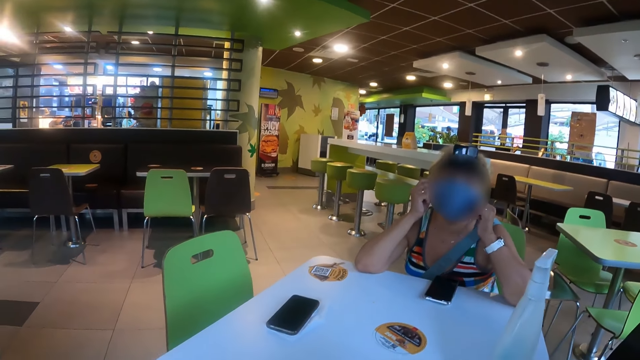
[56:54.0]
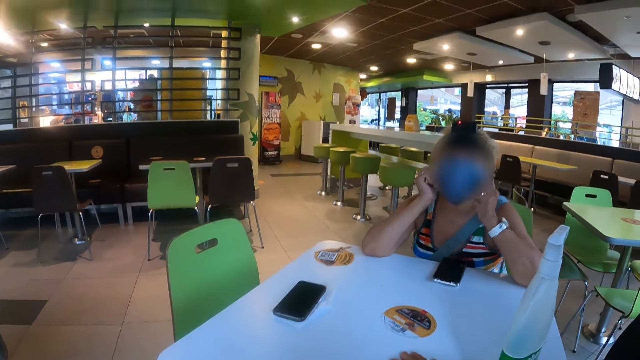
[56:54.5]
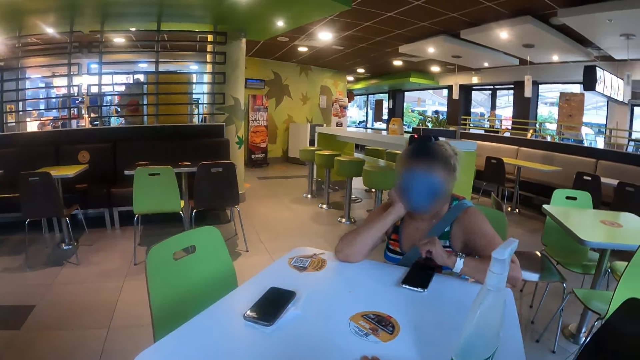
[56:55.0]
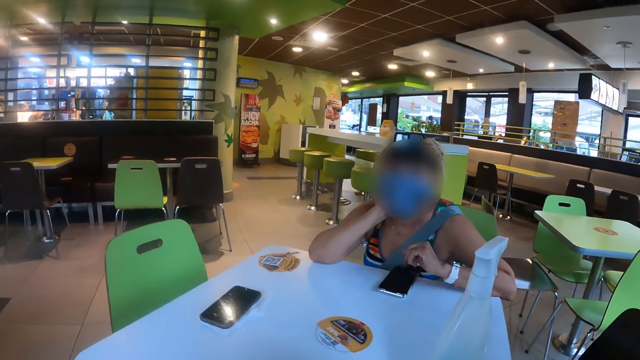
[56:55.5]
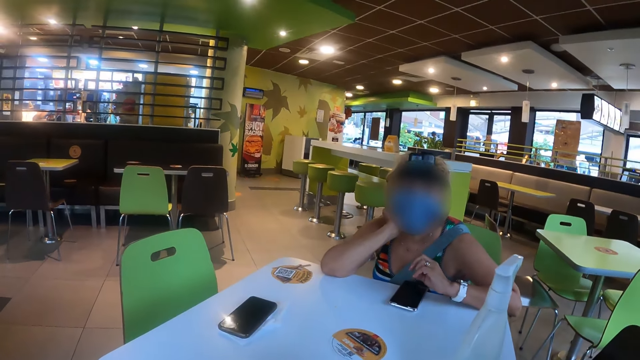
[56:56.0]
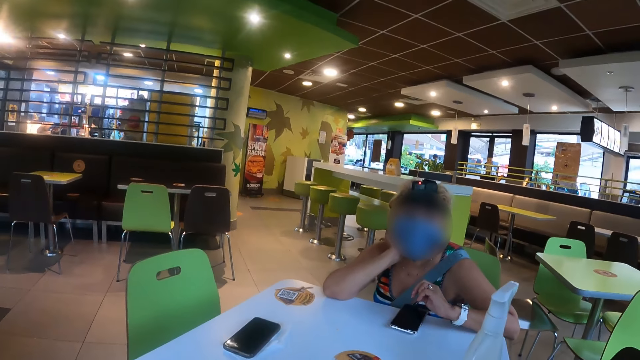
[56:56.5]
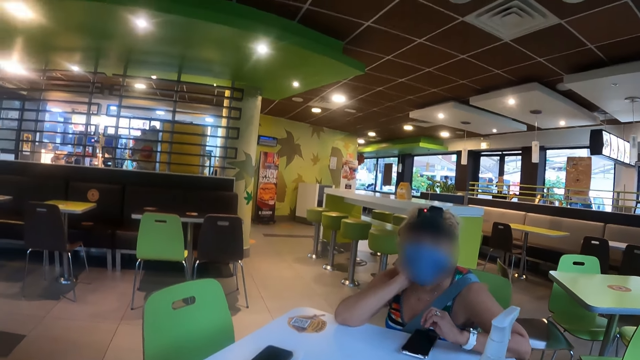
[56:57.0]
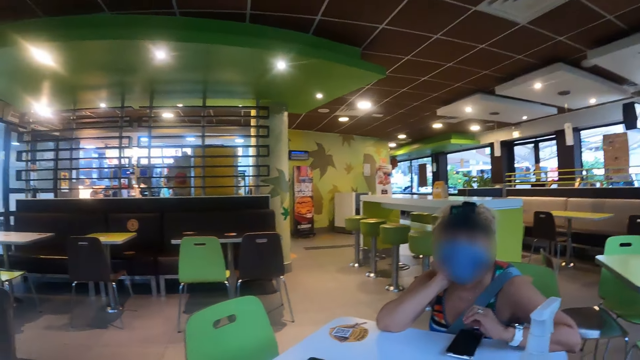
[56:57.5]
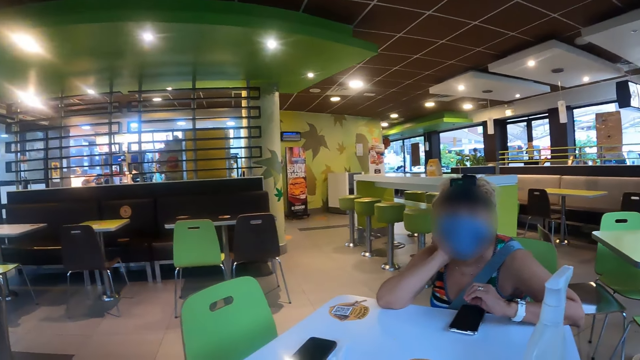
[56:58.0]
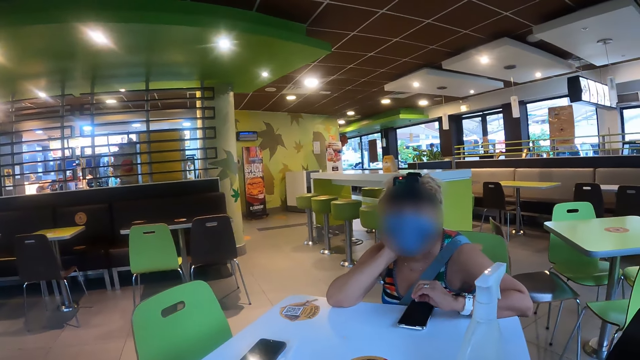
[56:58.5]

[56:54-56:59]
A lady adjusts her face mask.

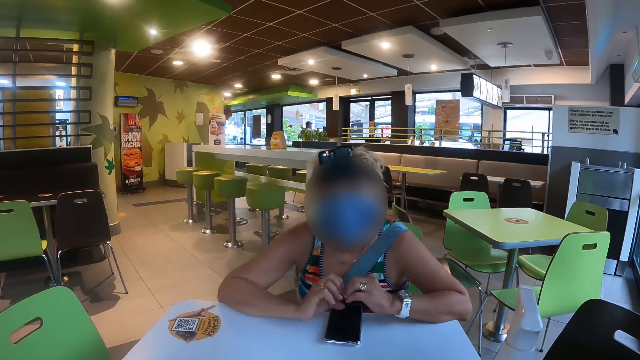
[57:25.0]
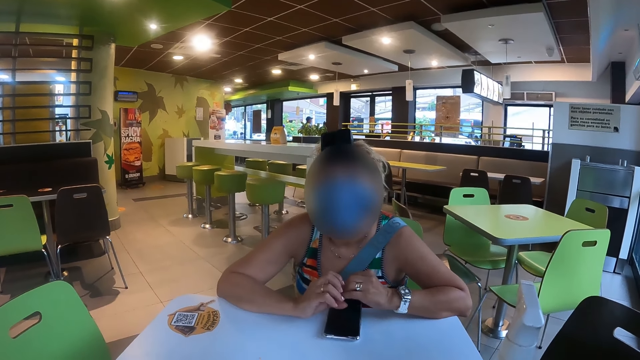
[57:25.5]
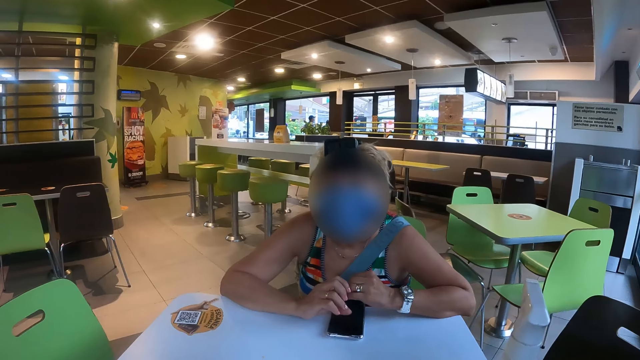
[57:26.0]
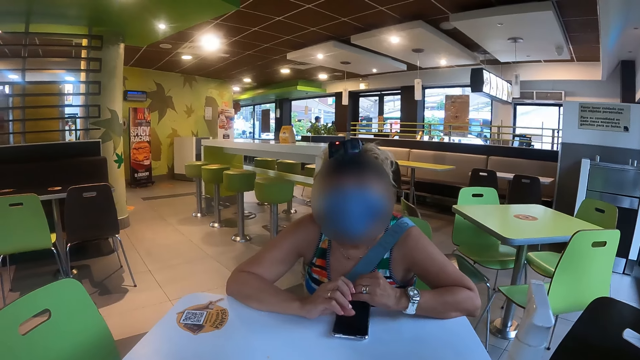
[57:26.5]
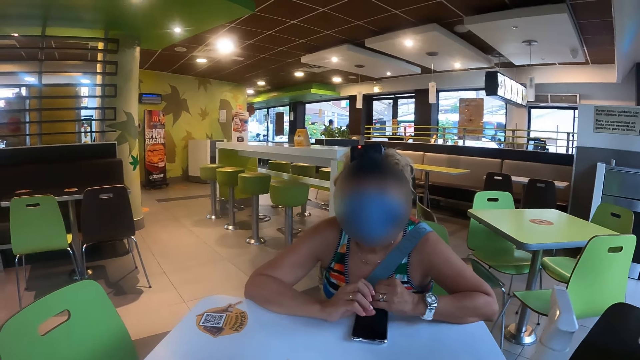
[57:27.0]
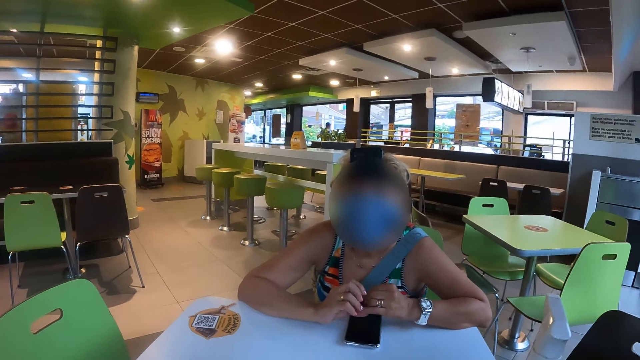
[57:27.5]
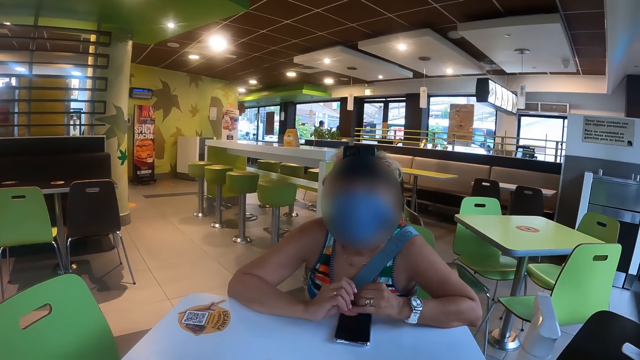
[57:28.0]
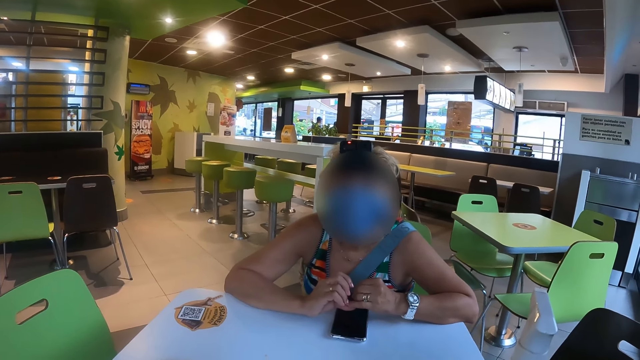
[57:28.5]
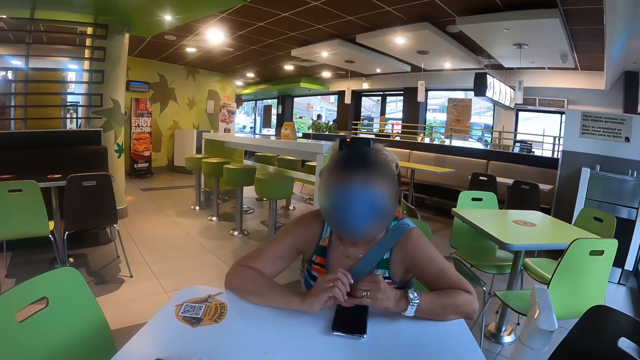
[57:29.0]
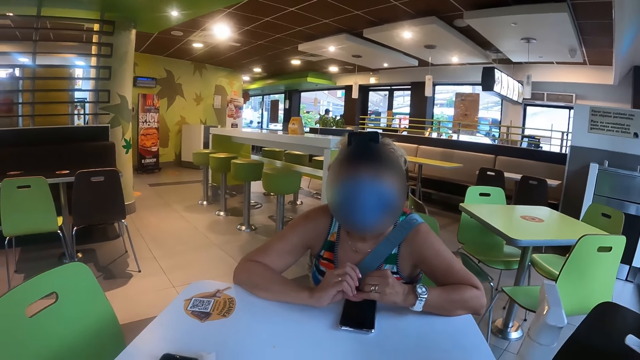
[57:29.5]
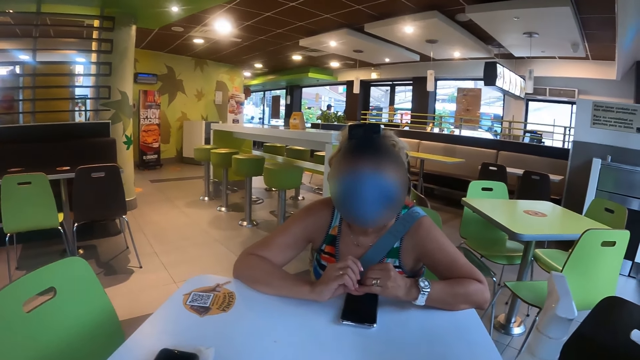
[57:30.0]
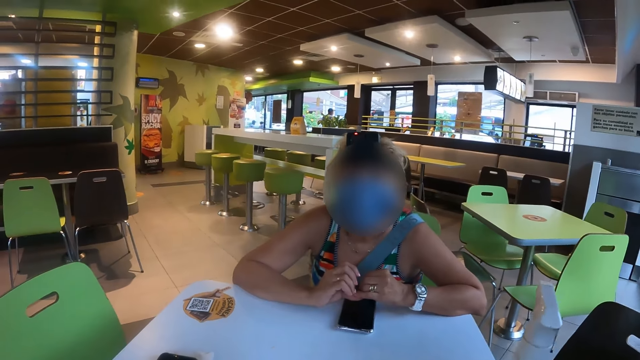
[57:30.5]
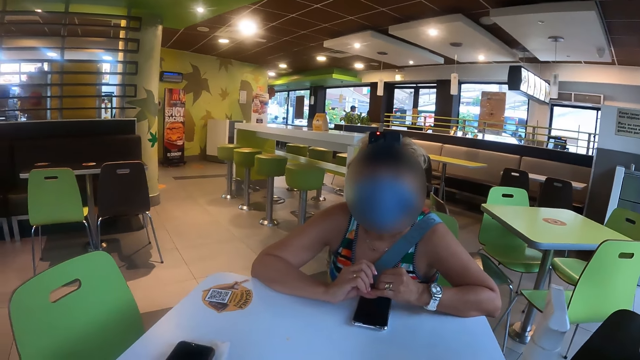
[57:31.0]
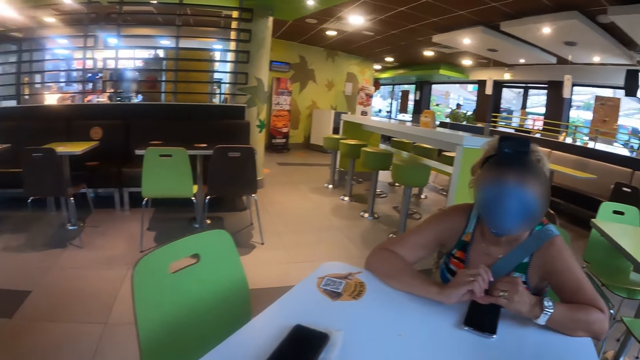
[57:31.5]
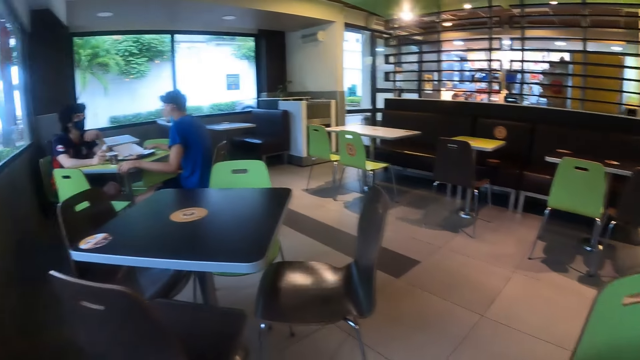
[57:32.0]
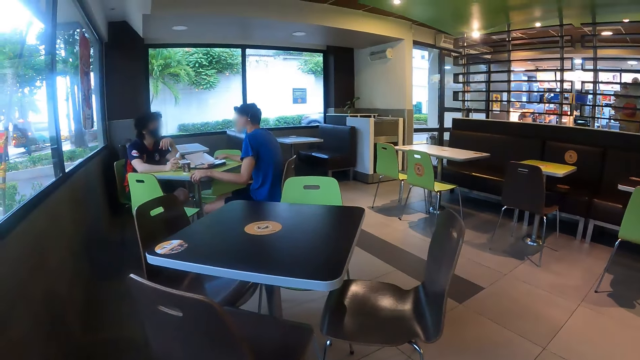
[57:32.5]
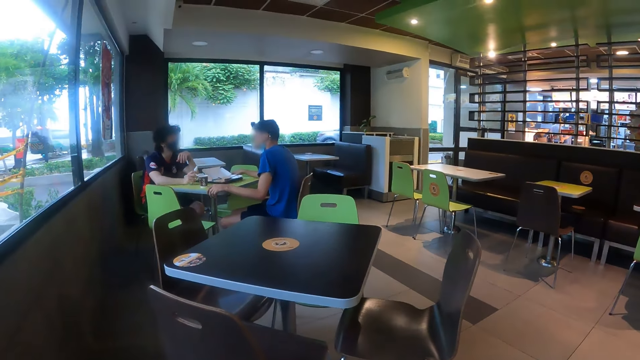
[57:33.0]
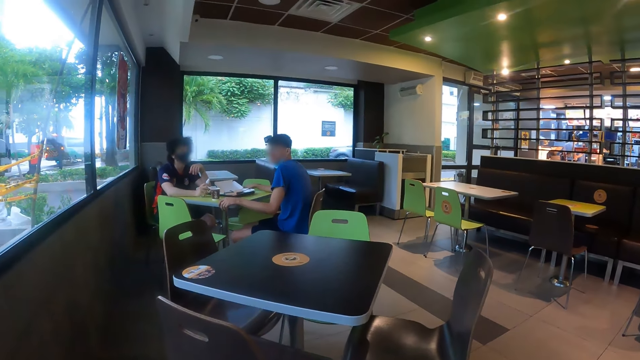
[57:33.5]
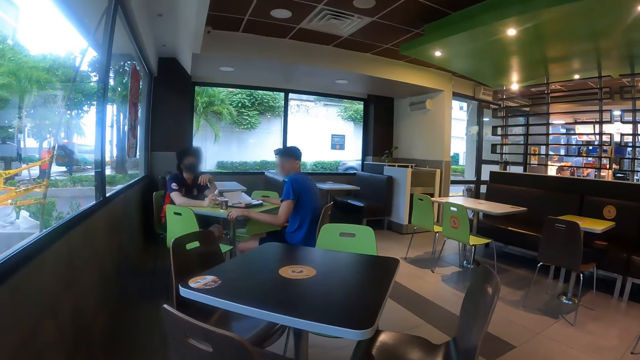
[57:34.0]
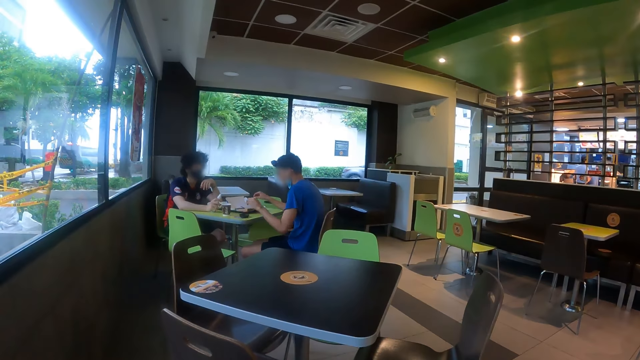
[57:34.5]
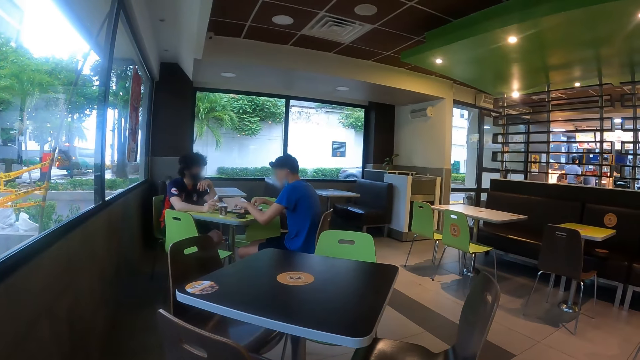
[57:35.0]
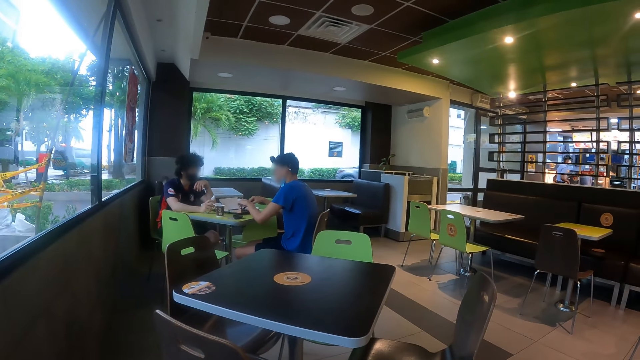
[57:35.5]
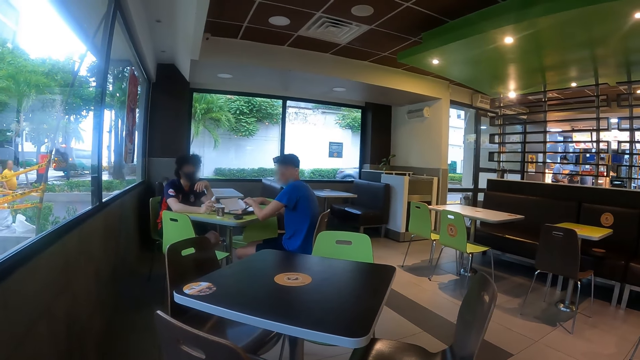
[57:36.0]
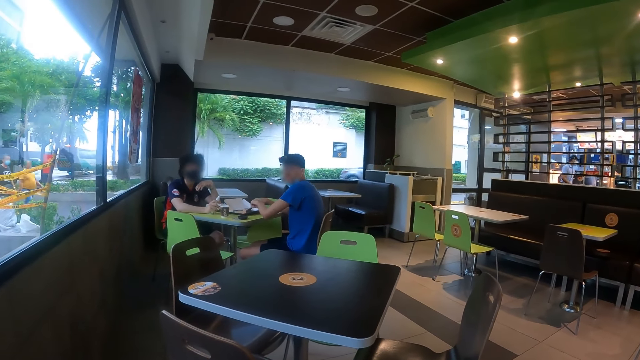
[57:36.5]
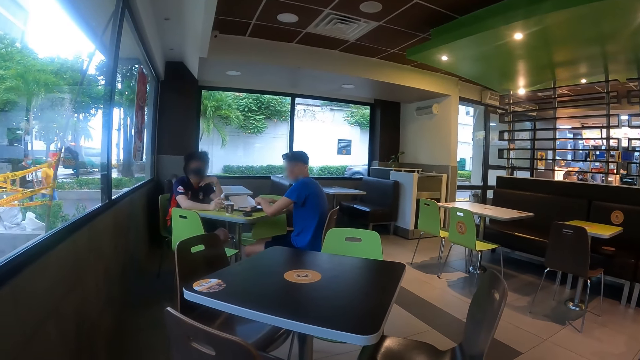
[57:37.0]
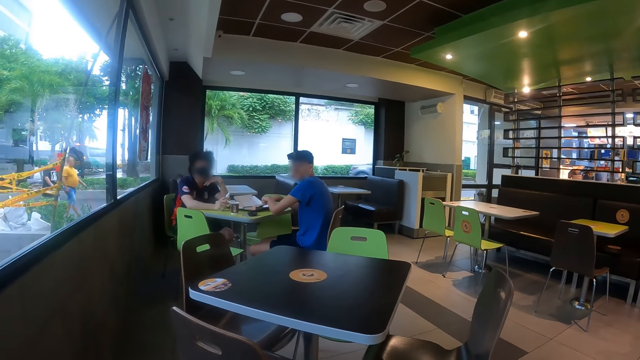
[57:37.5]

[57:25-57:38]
A lady scratches her nails. The camera wearer looks at two male customers.

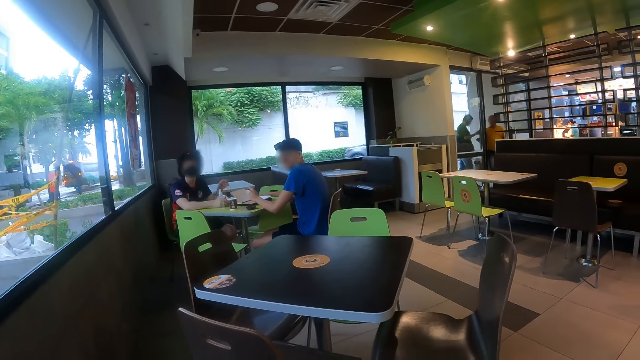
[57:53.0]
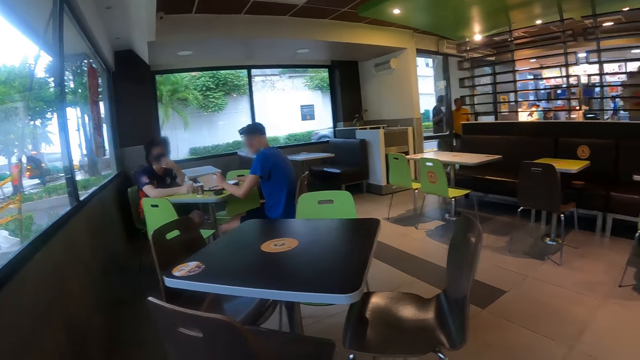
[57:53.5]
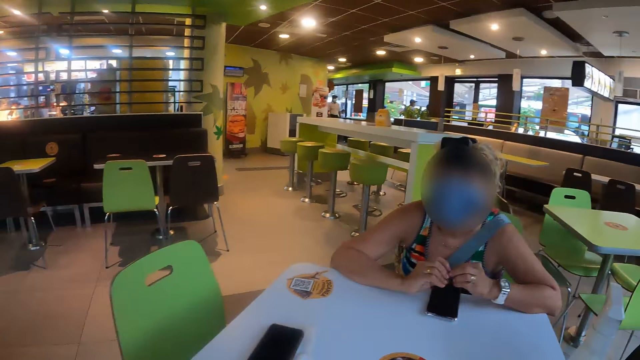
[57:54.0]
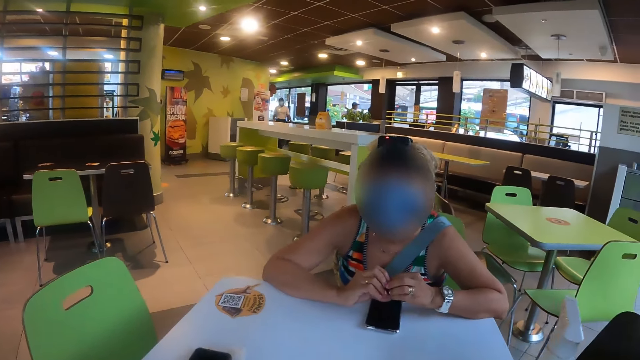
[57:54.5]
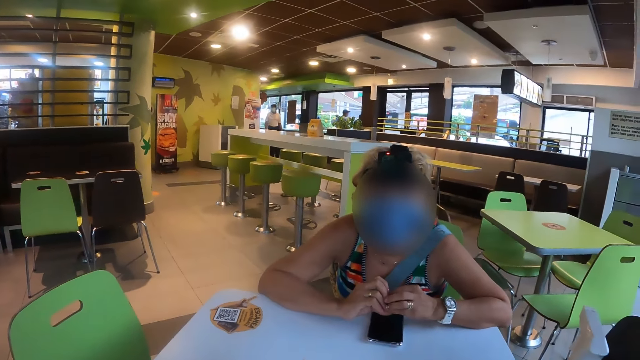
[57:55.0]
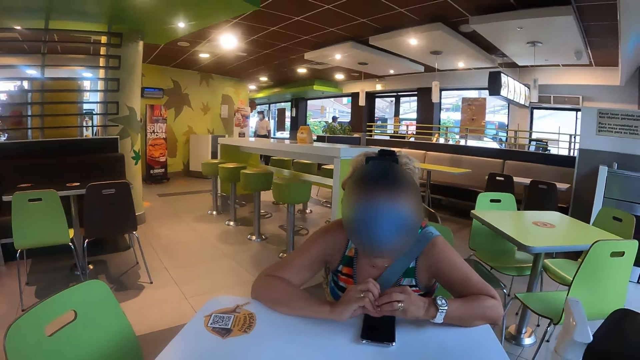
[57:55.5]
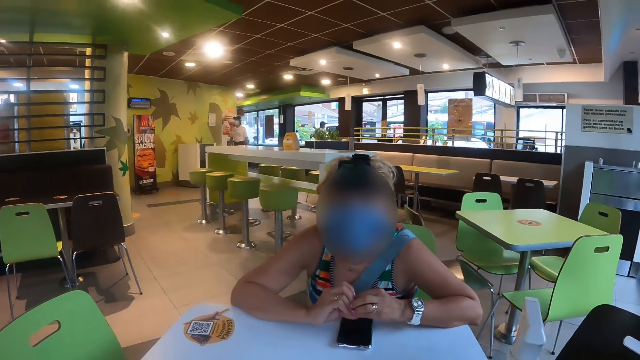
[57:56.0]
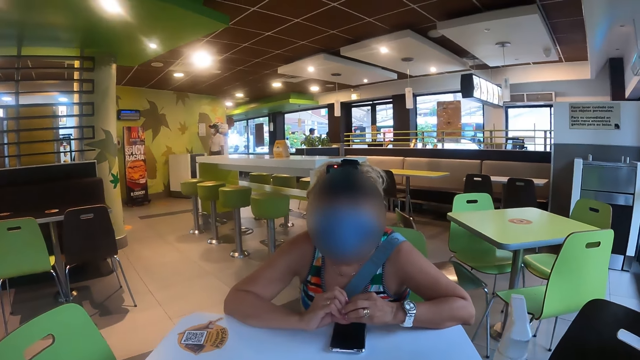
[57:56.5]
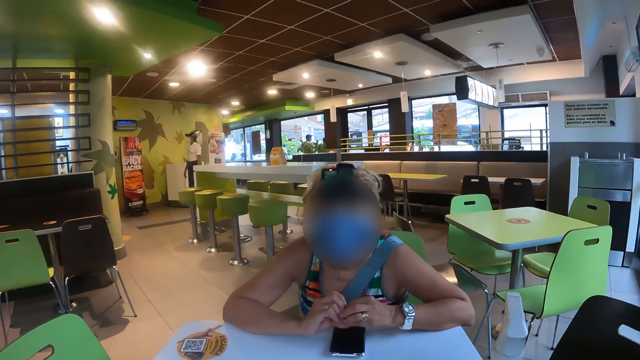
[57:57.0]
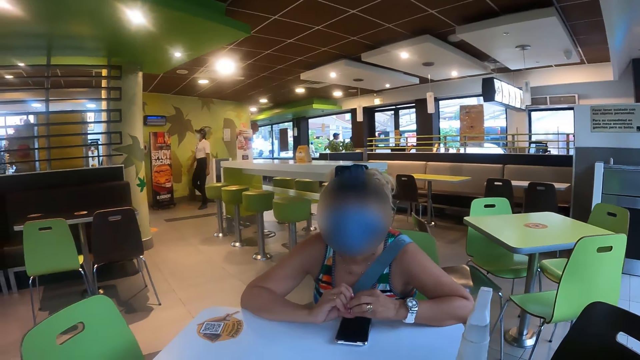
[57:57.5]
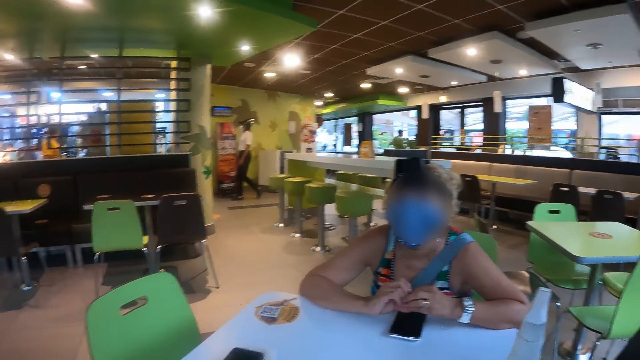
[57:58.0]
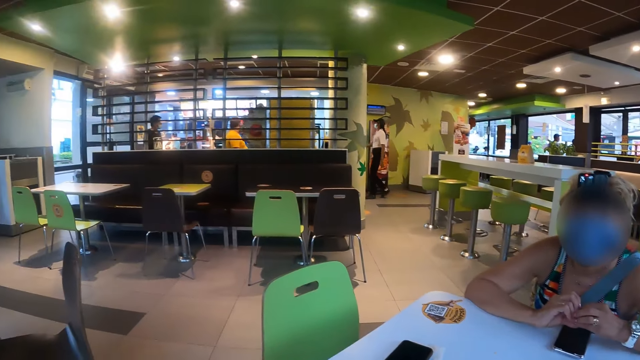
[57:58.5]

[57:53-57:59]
The camera wearer interacts with a lady. They face the lady.
